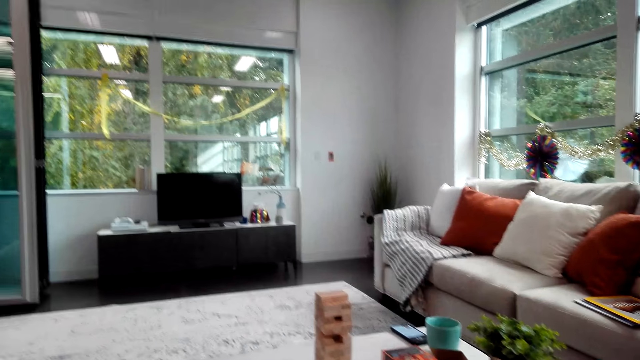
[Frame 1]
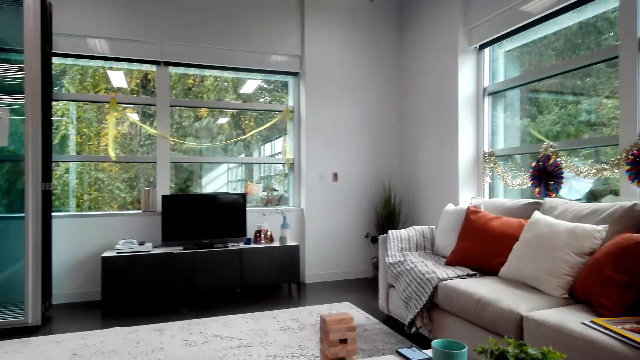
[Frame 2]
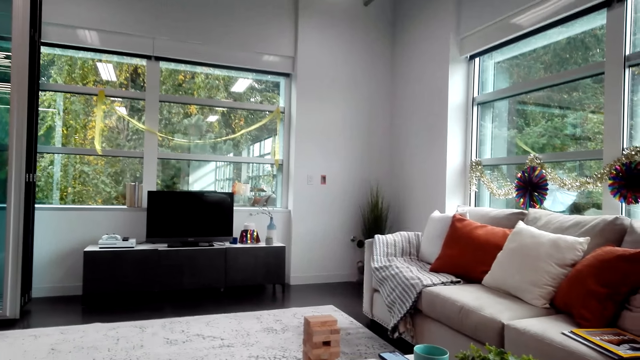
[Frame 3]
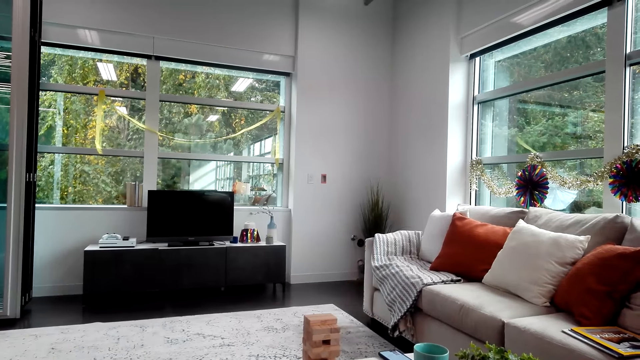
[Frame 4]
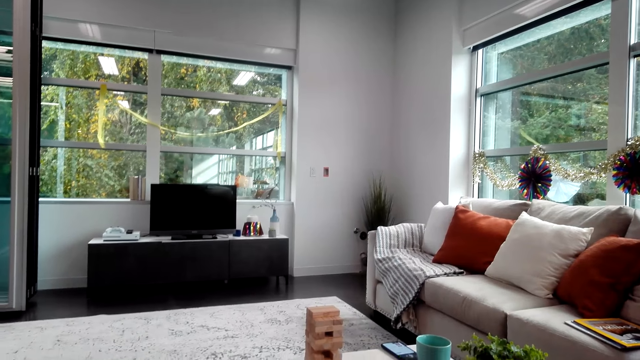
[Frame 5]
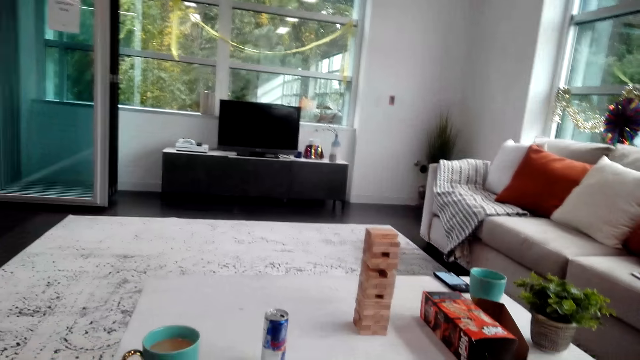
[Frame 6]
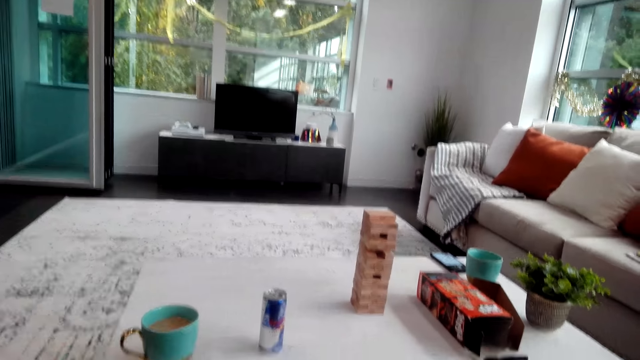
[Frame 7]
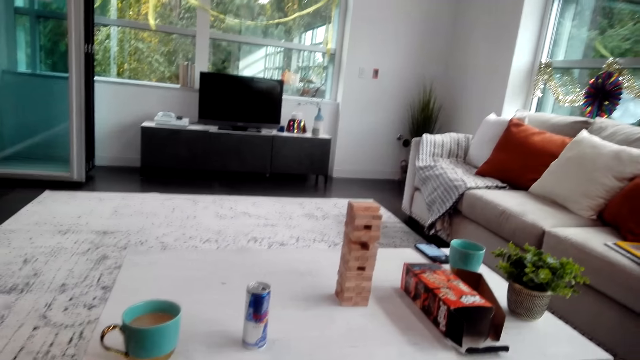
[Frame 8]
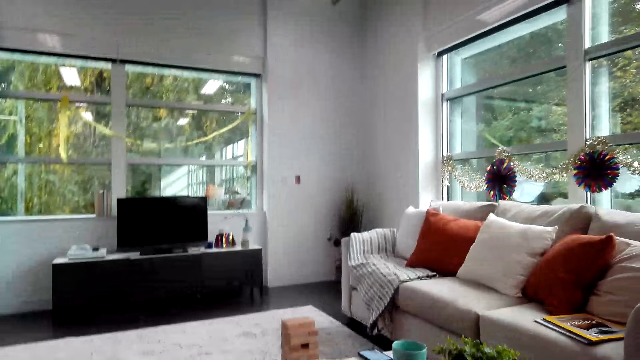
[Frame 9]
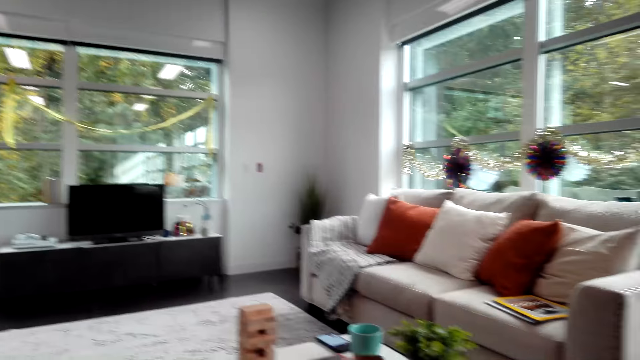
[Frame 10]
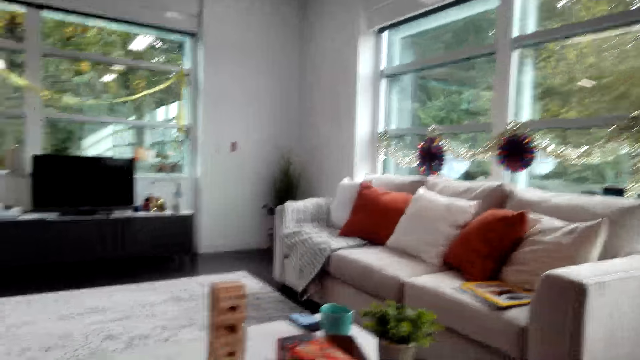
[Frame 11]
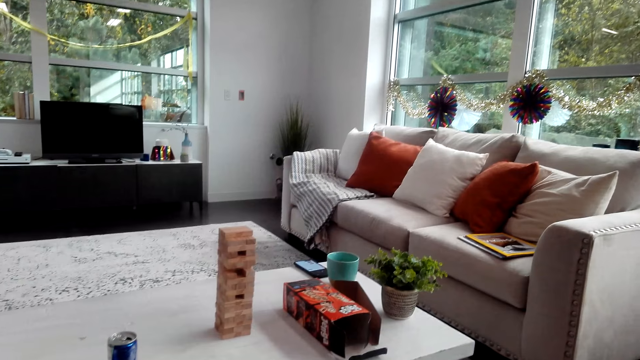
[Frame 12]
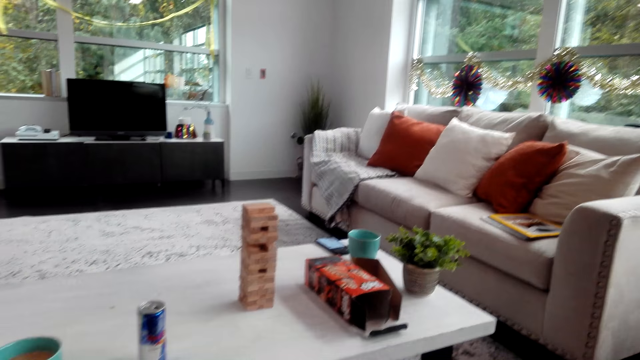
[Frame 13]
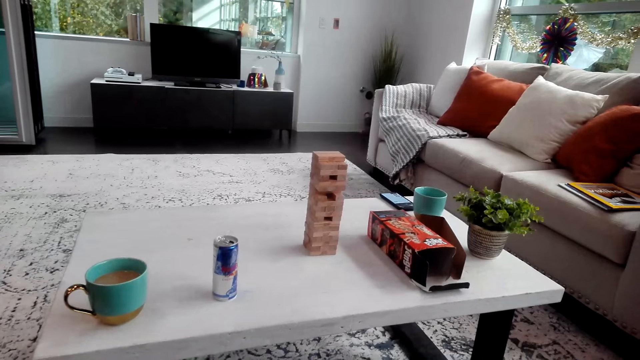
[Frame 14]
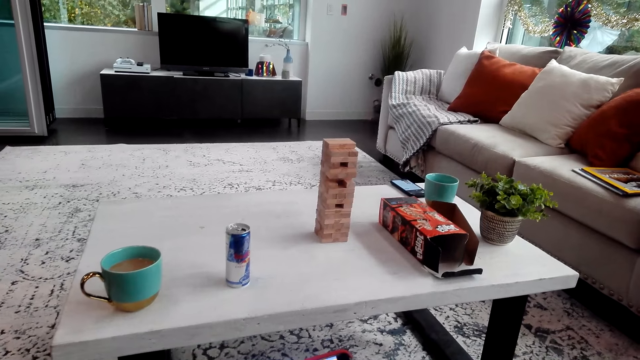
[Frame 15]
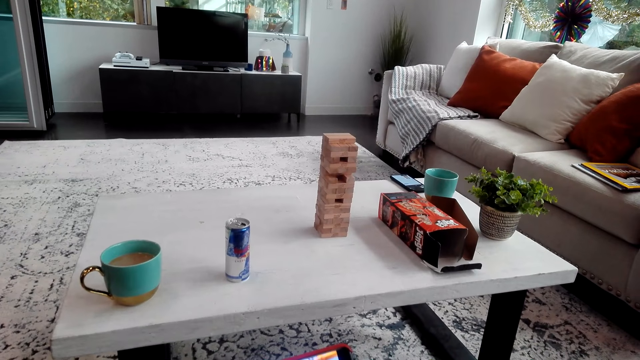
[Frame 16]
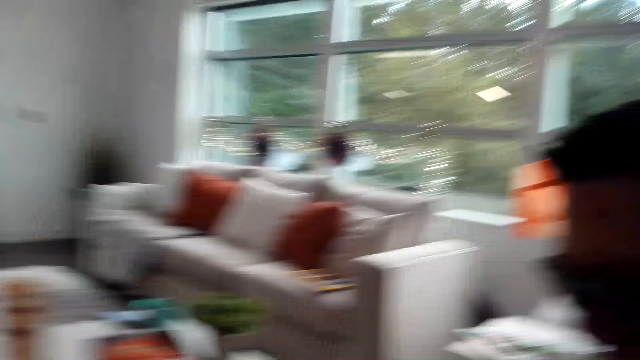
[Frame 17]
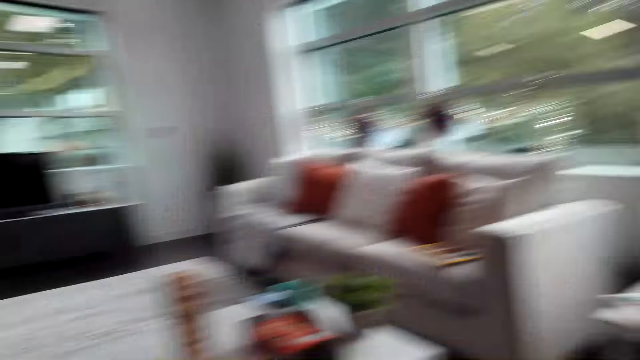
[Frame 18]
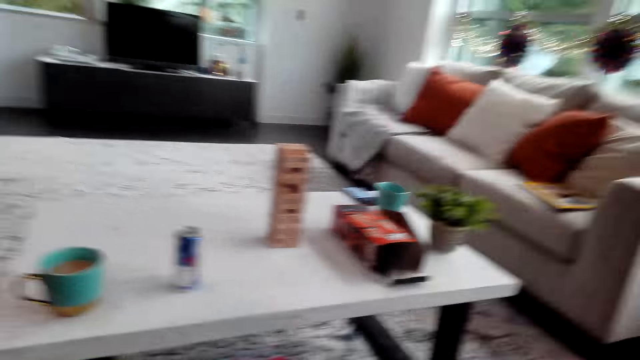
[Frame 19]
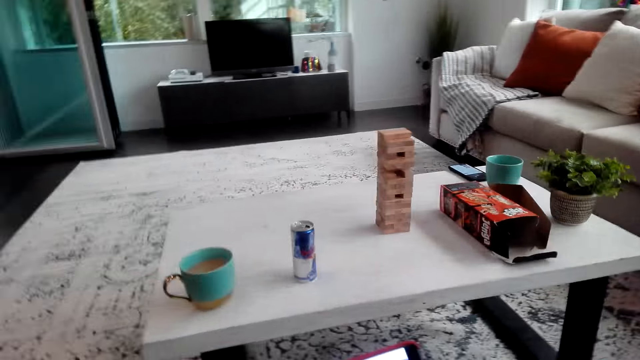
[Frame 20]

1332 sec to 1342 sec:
The camera wearer looks around the house.

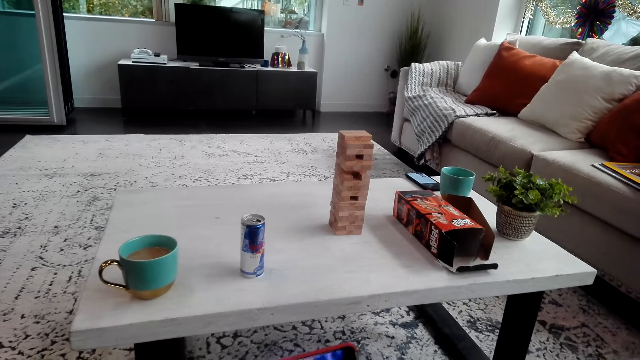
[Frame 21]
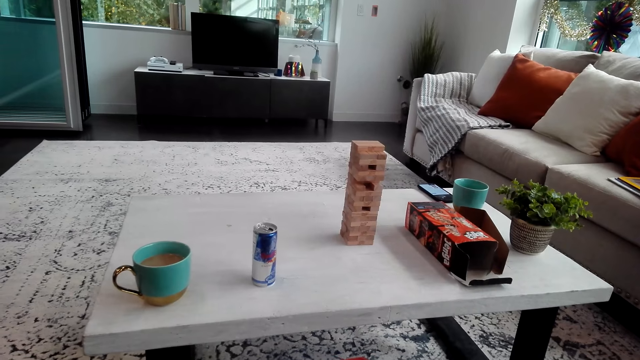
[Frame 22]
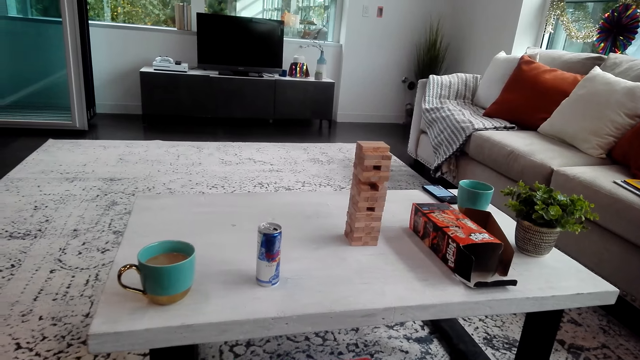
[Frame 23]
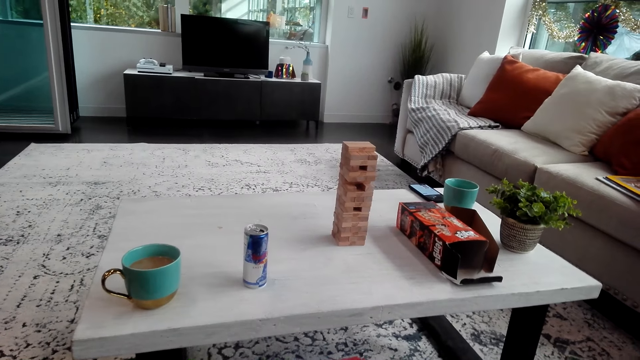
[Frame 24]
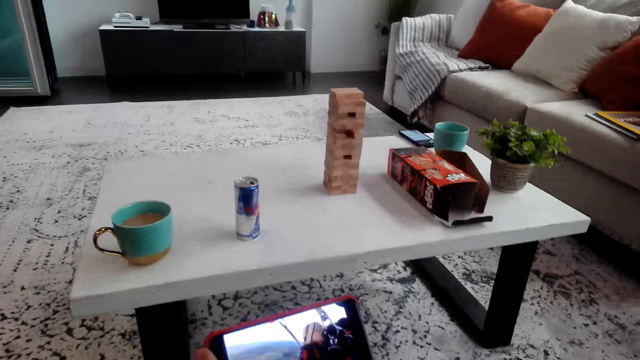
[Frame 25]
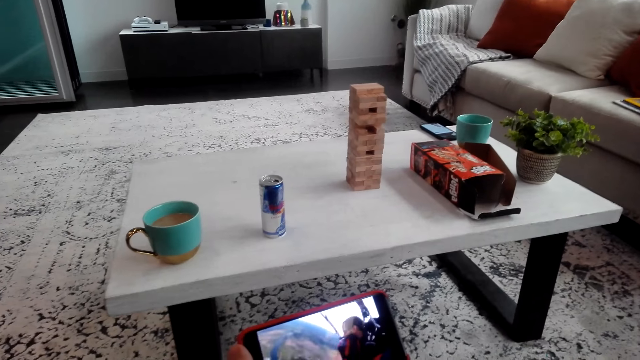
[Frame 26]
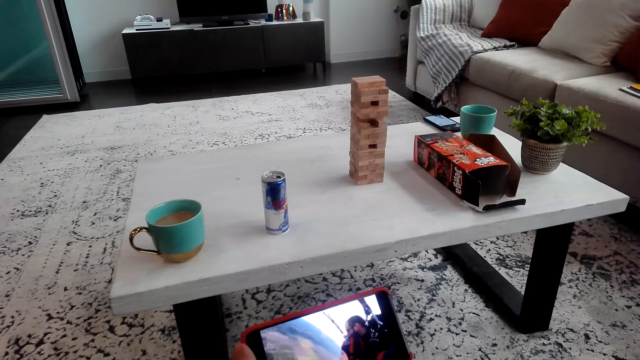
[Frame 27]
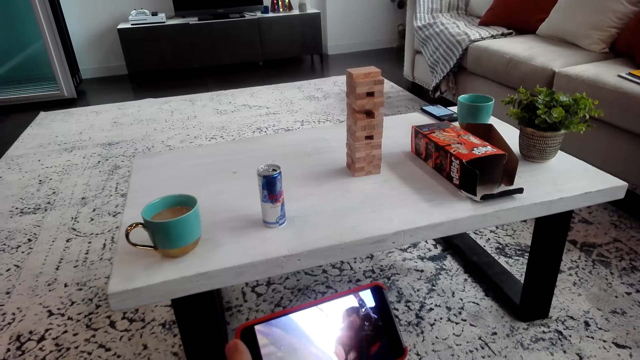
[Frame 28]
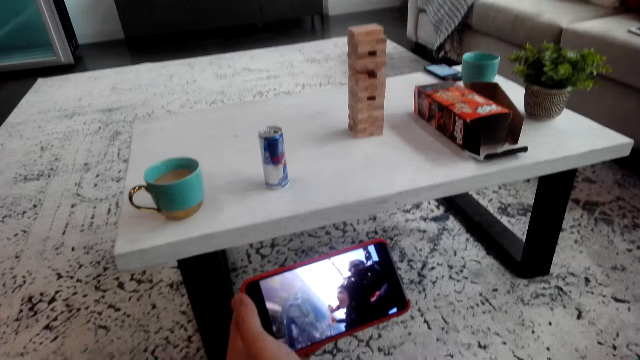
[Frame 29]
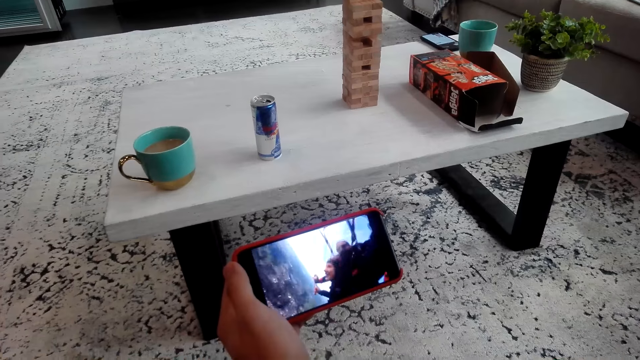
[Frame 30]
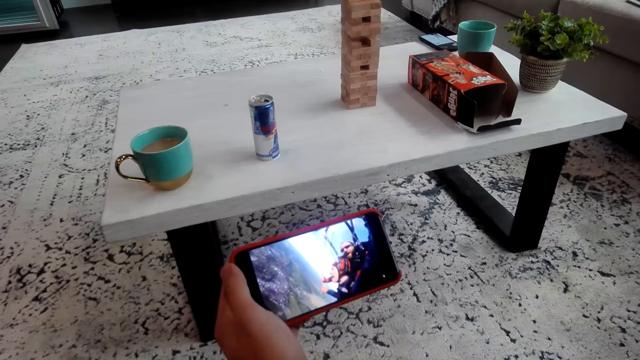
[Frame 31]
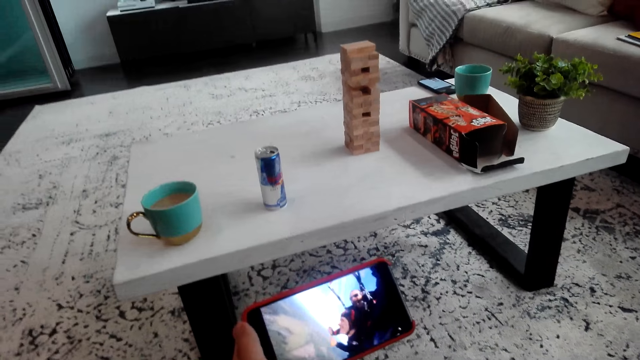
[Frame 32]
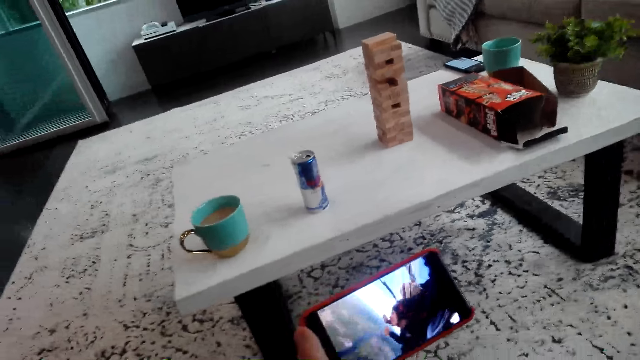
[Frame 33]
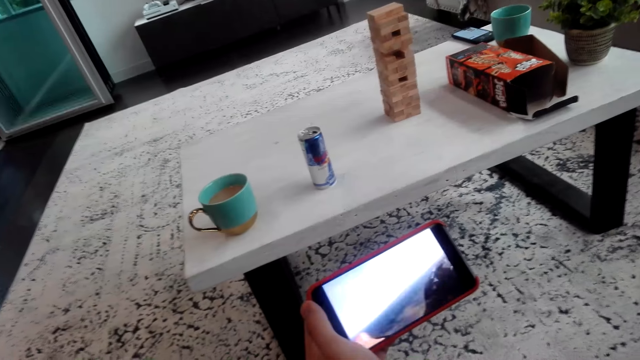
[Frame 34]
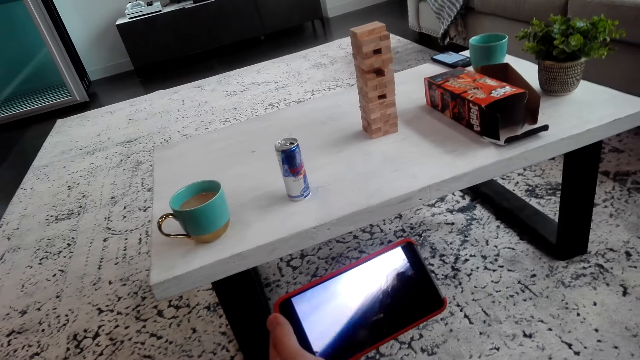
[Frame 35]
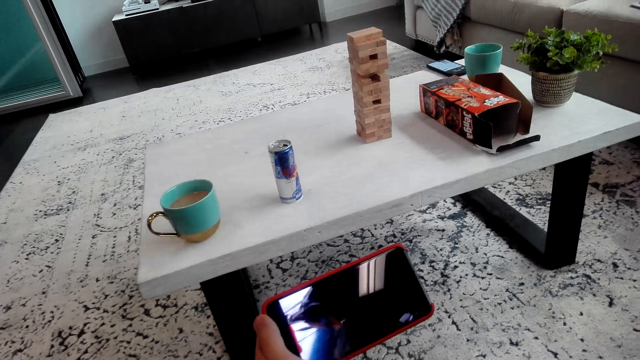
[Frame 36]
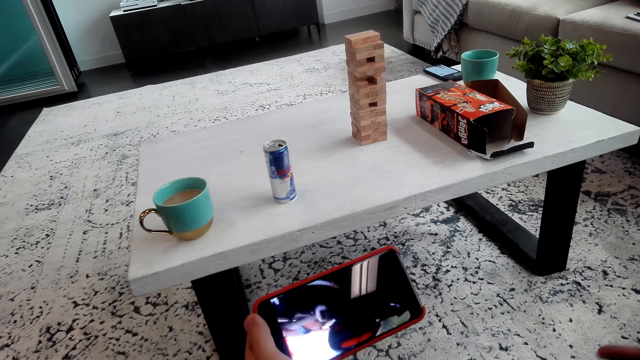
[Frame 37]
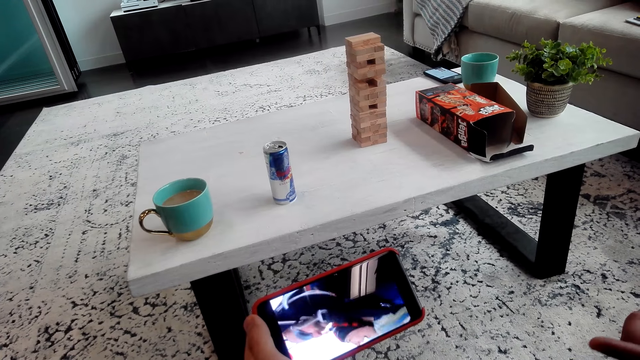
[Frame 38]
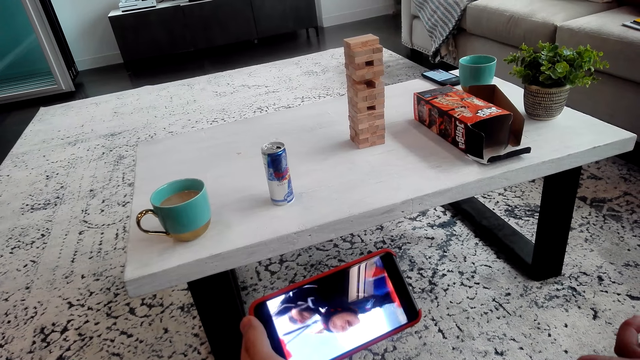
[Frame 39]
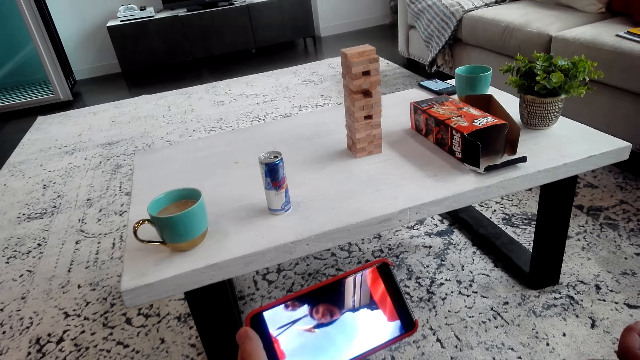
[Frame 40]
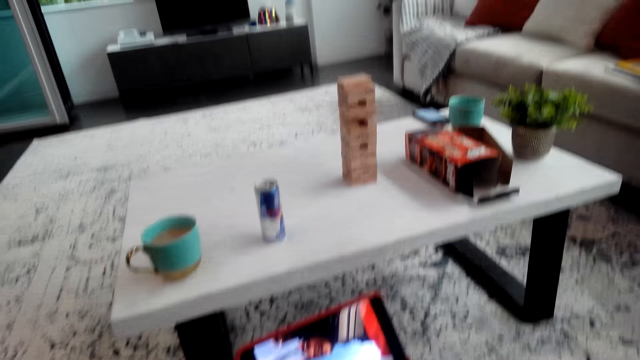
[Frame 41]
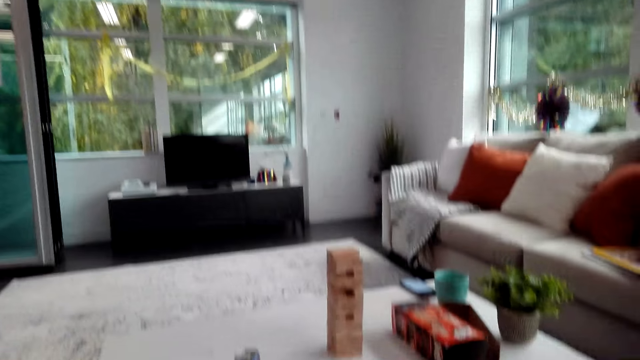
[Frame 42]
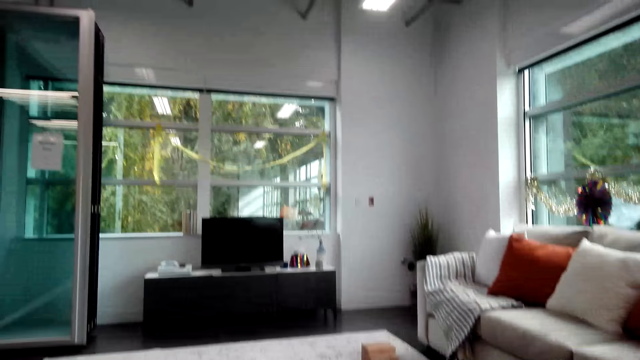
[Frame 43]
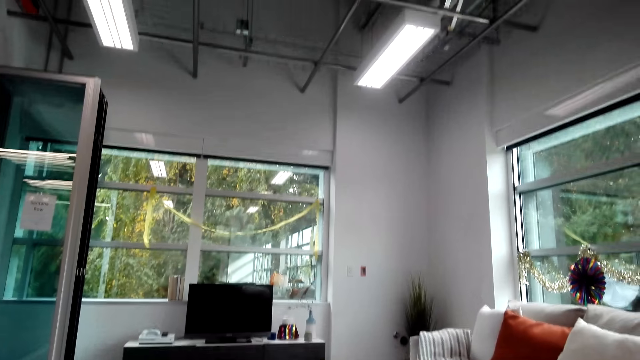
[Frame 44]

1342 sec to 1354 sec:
The camera wearer looks at the phone. They watch the video. A man gestures with his hand.
